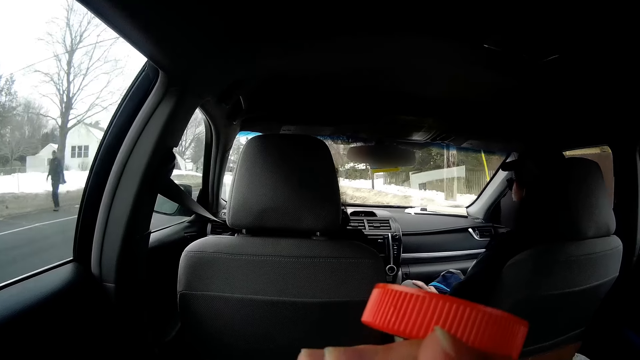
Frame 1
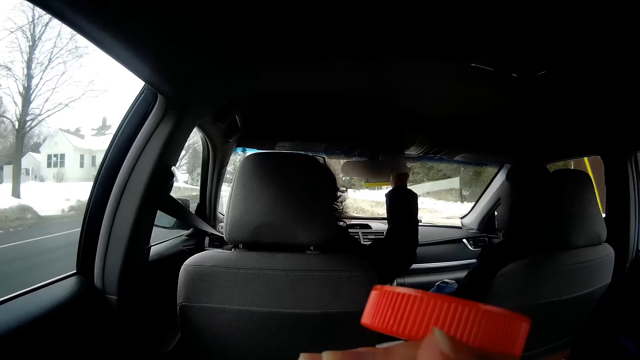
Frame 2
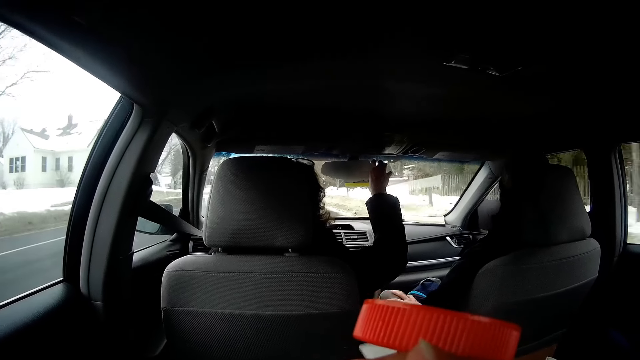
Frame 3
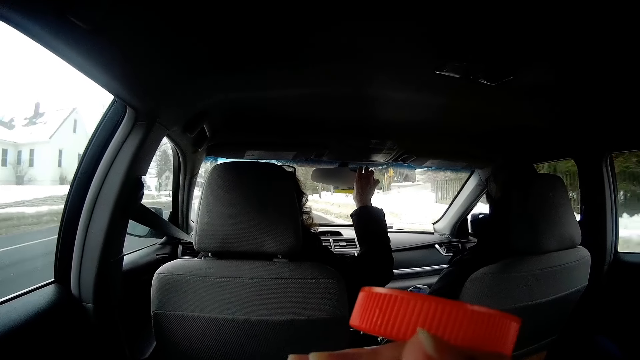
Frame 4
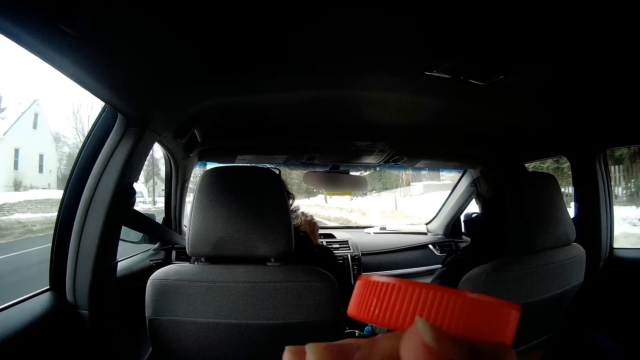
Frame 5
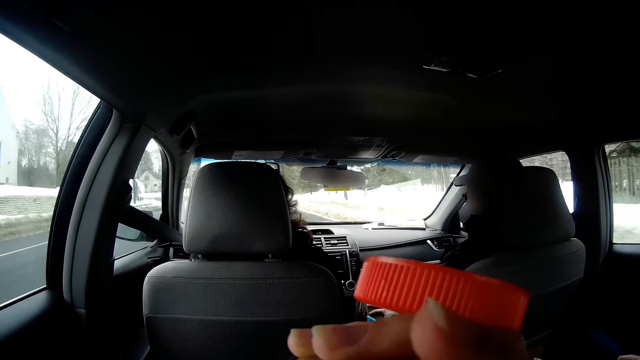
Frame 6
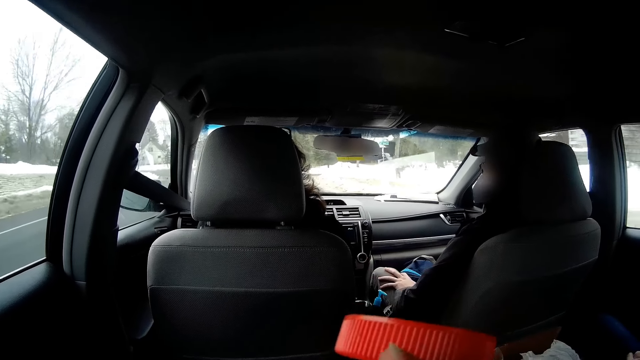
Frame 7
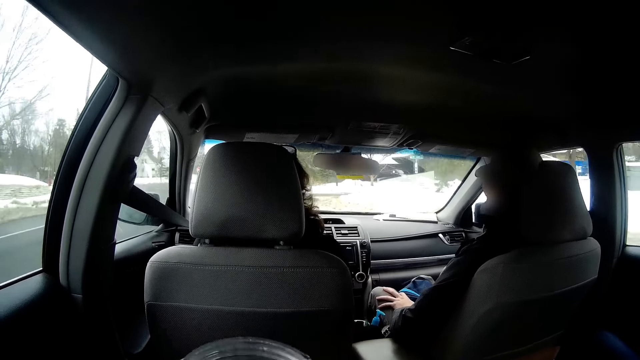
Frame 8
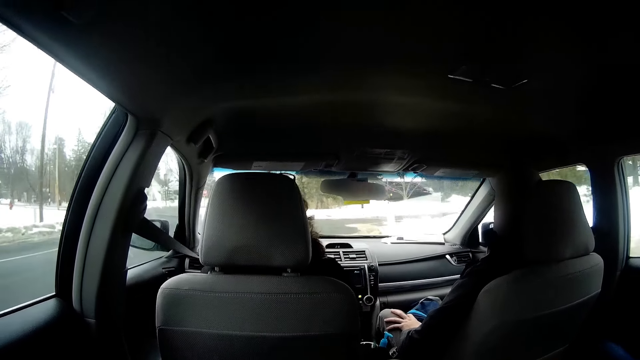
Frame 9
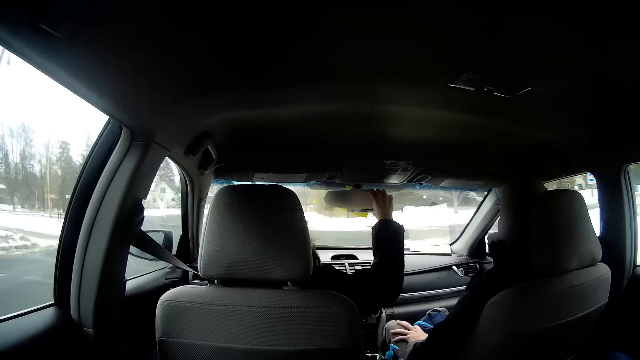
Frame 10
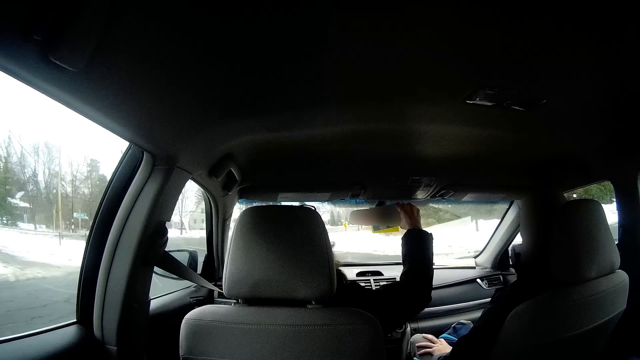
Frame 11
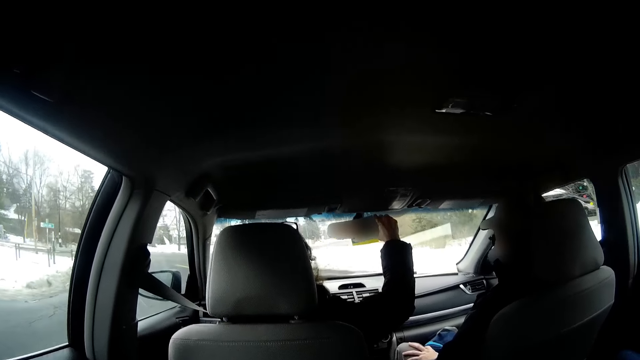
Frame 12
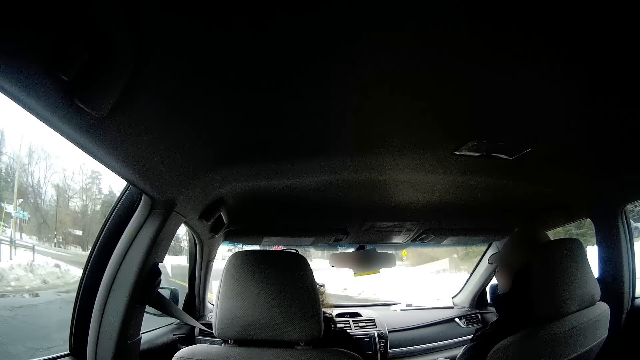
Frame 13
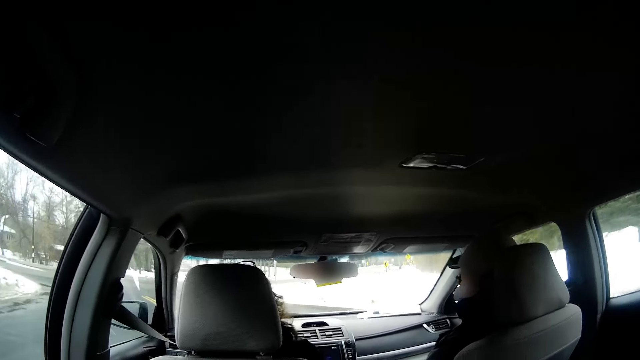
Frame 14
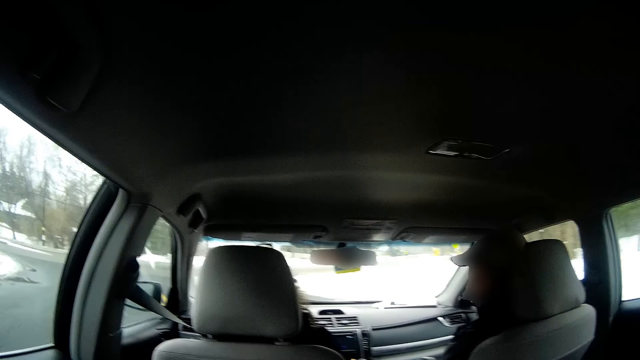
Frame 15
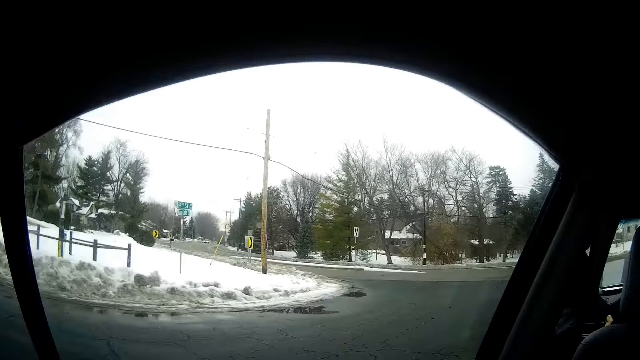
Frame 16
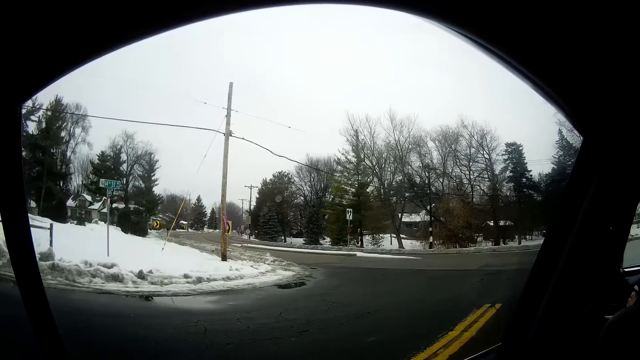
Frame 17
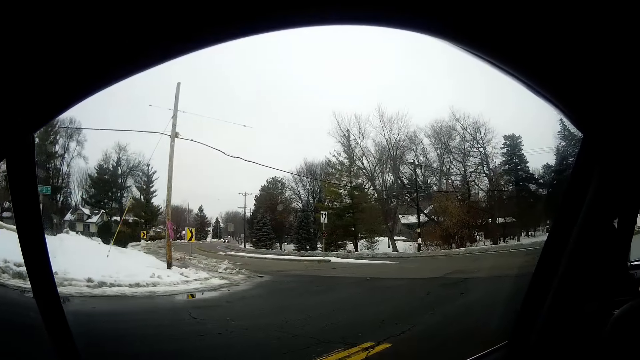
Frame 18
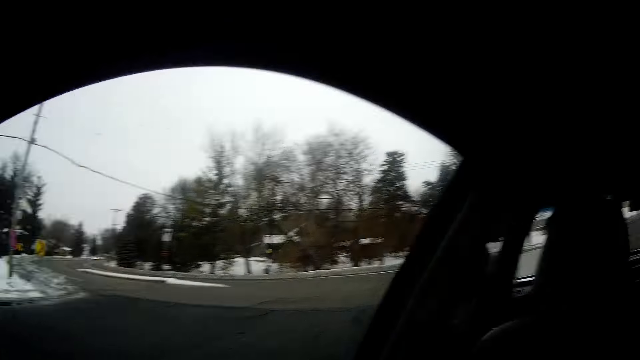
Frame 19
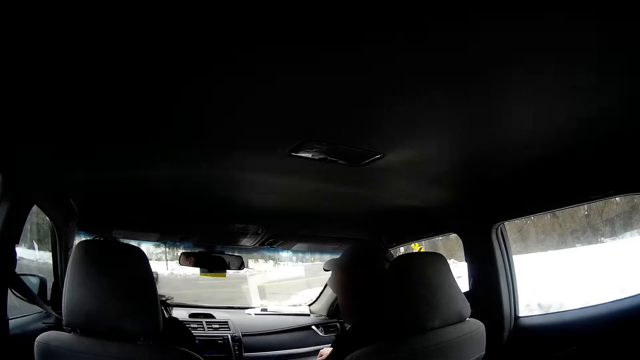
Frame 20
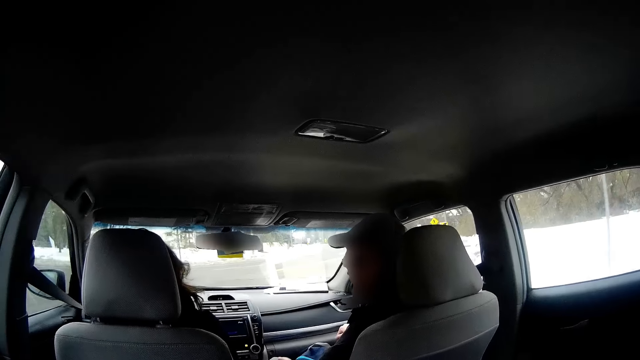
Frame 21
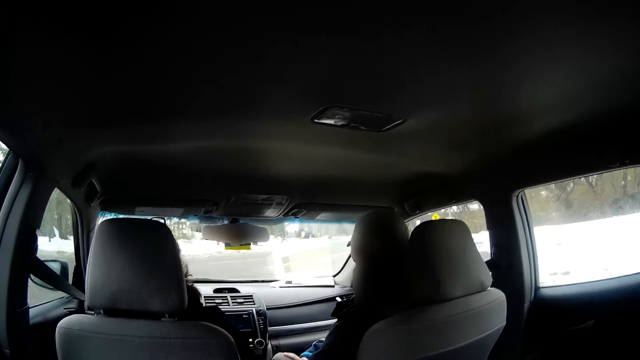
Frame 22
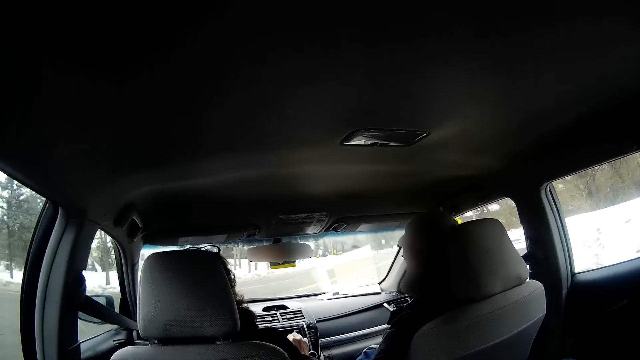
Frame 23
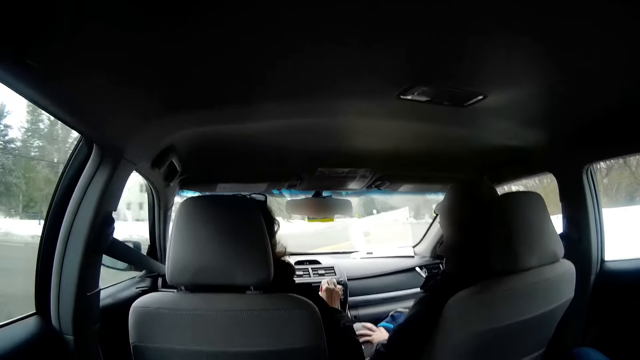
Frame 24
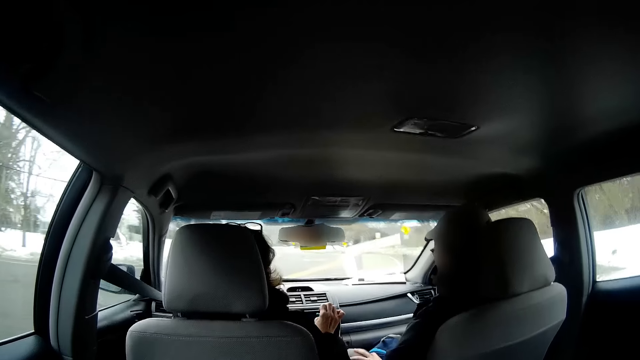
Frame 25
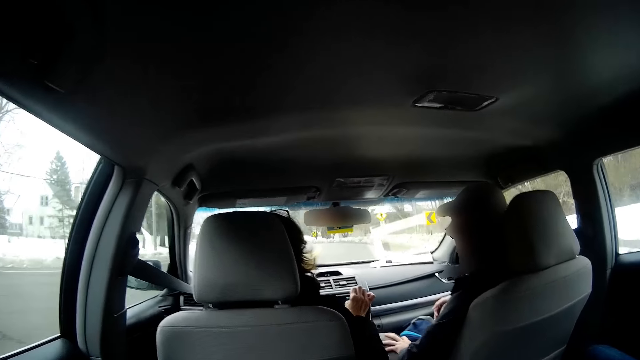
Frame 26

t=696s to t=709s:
The woman adjusts a rearview mirror. The camera wearer sips something. The woman adjusts the rearview mirror again. A man holds the rearview mirror and drives the car. The camera wearer turns around. Another man looks to the side.

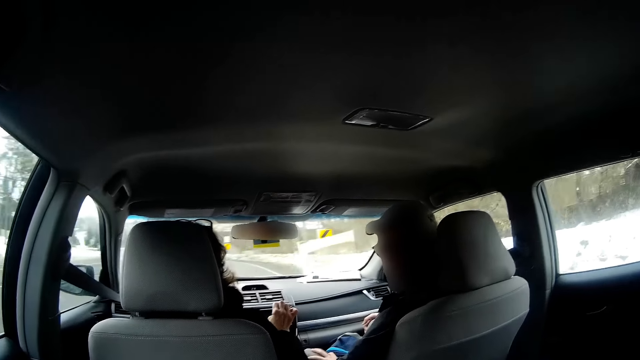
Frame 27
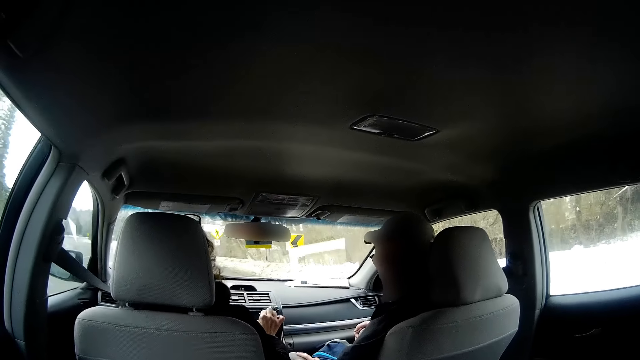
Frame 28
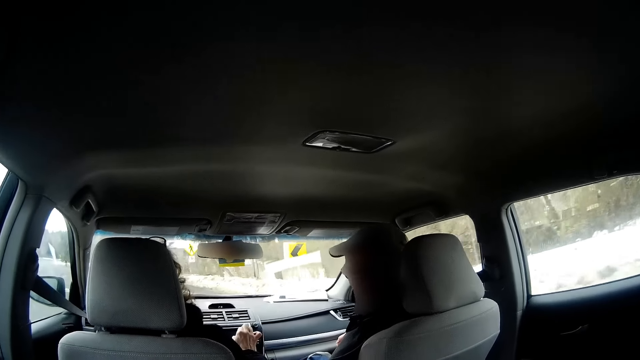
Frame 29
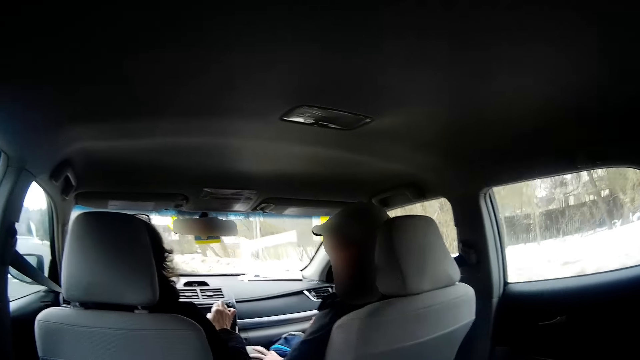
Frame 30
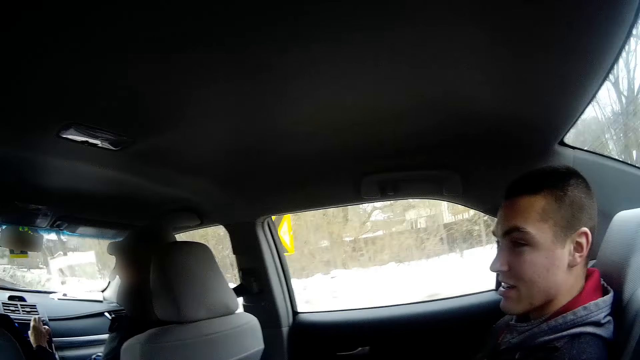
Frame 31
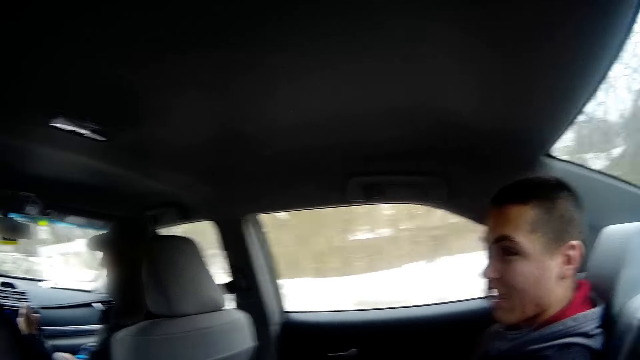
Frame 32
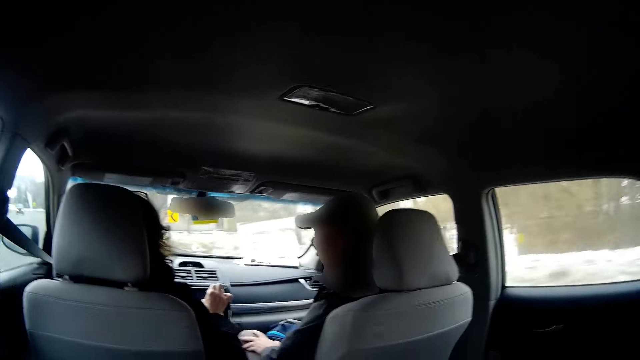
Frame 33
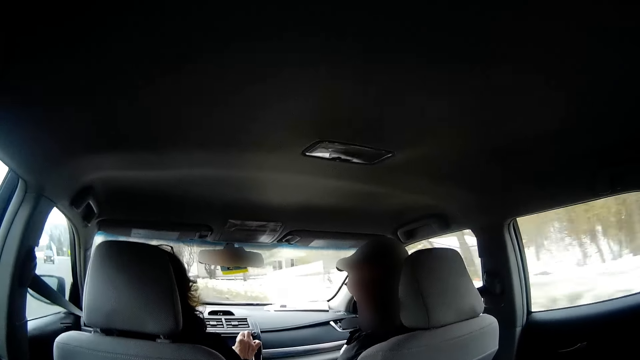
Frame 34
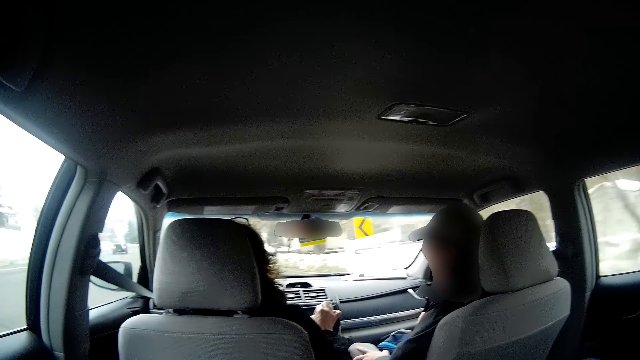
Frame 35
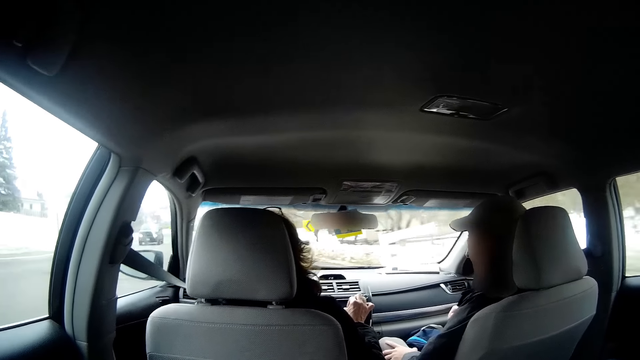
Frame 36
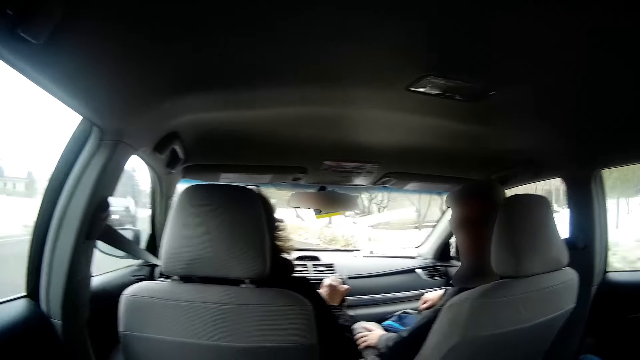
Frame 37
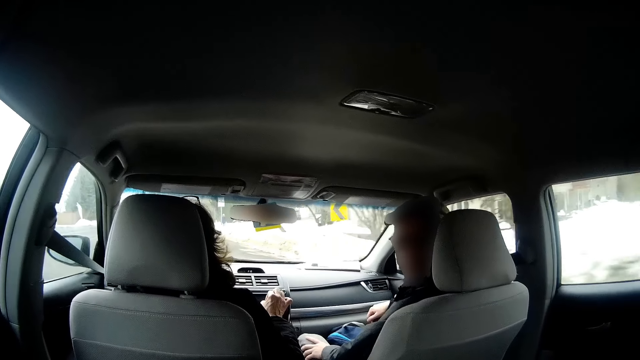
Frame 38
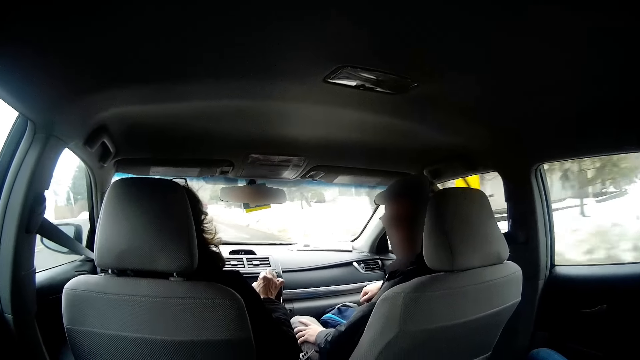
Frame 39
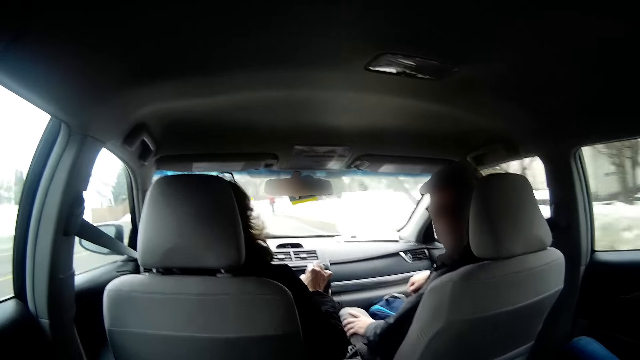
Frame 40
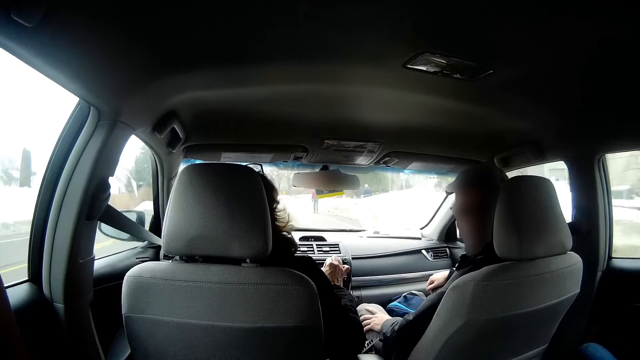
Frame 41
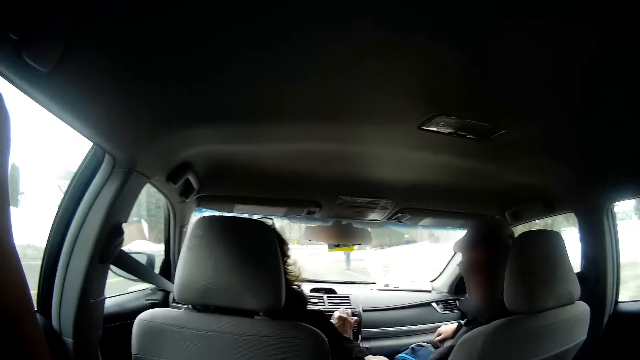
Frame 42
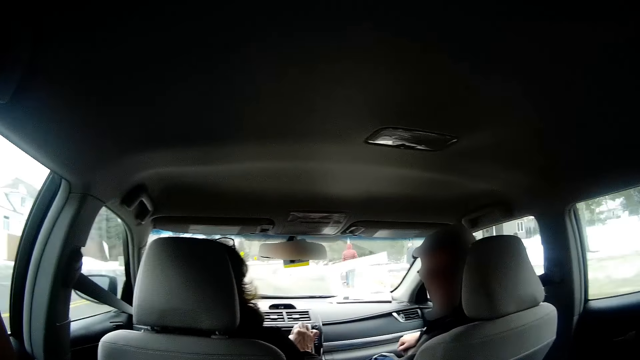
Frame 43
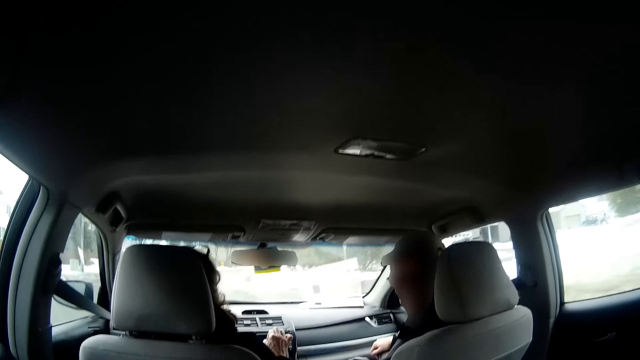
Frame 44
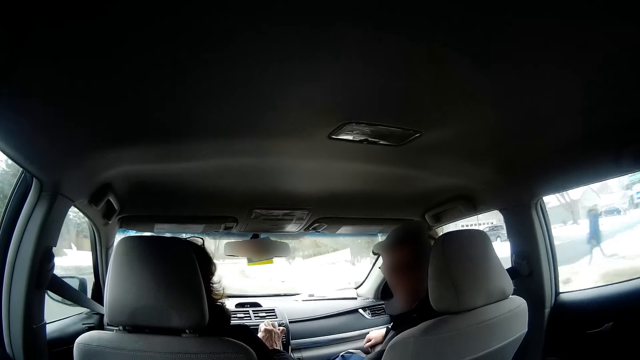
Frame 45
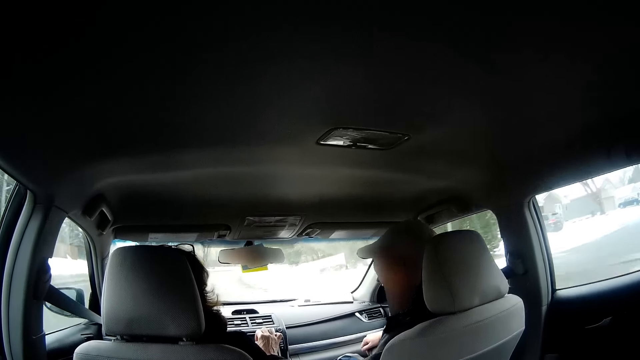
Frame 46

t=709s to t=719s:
A man drives the car. The camera wearer turns to the side. She interacts with another man. A third man looks to the front. The camera wearer turns around. She raises her left hand.
